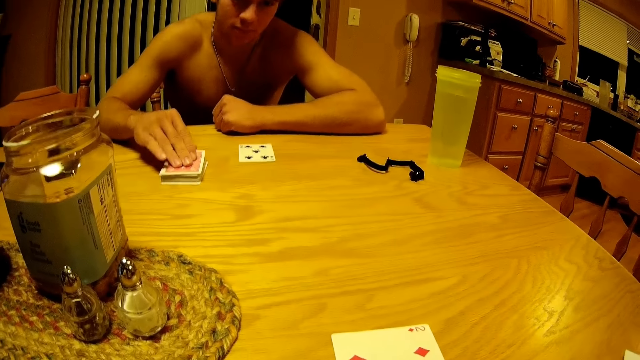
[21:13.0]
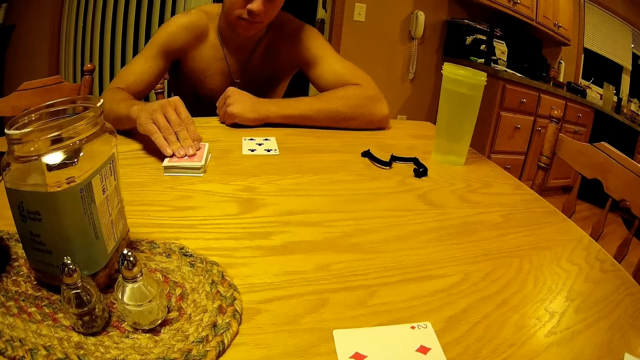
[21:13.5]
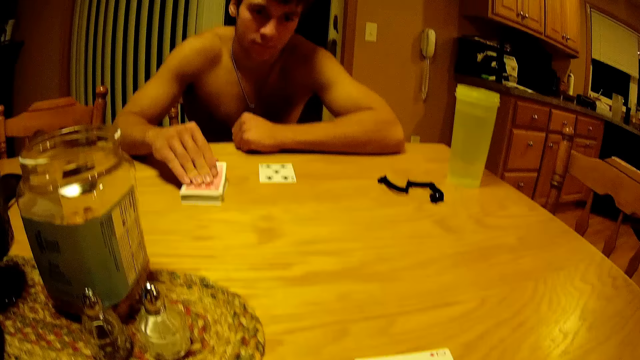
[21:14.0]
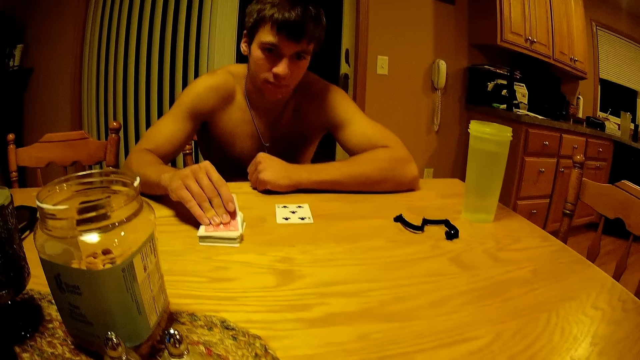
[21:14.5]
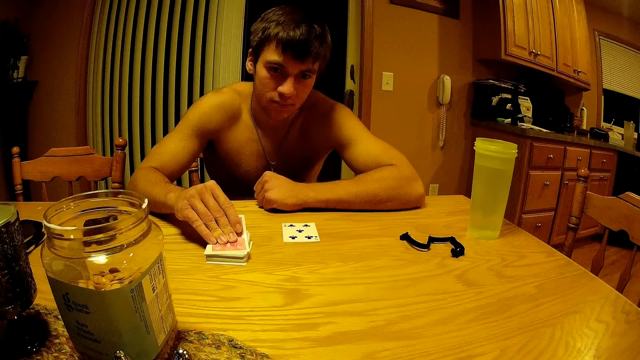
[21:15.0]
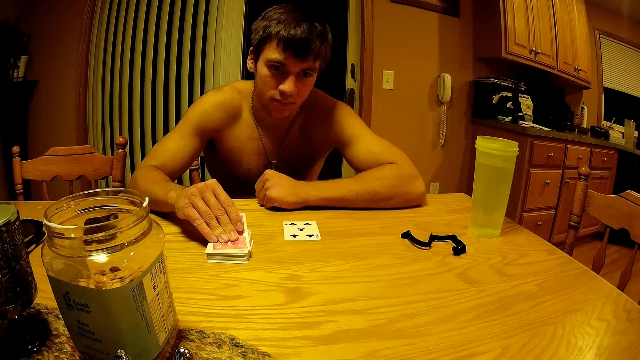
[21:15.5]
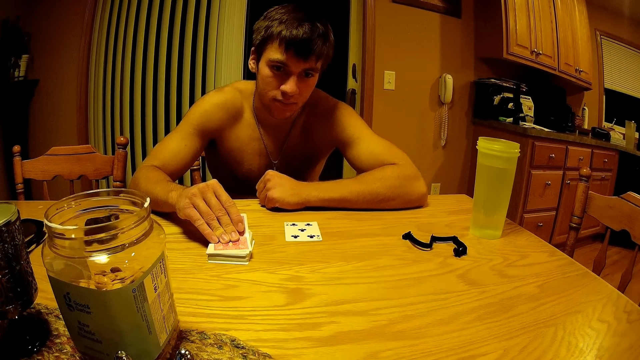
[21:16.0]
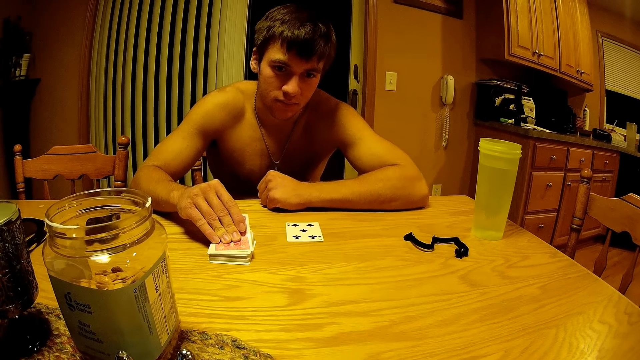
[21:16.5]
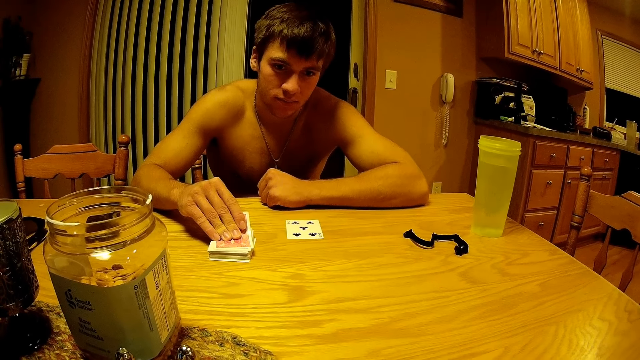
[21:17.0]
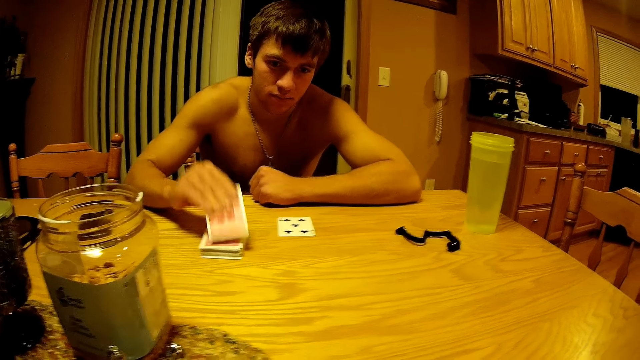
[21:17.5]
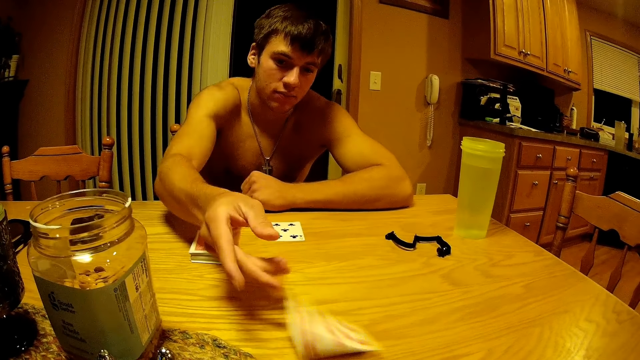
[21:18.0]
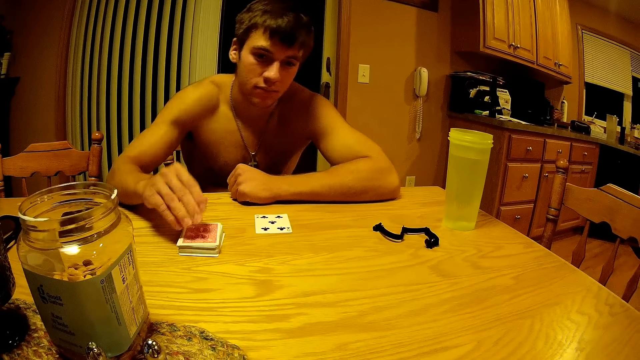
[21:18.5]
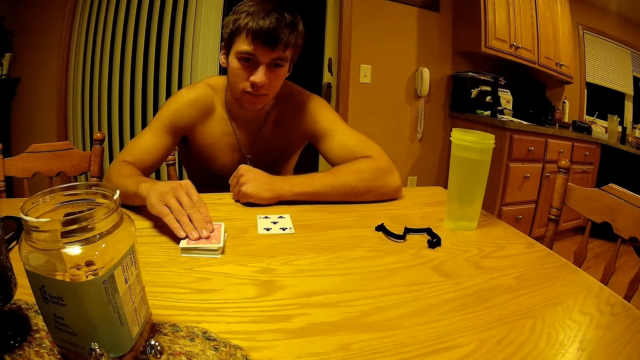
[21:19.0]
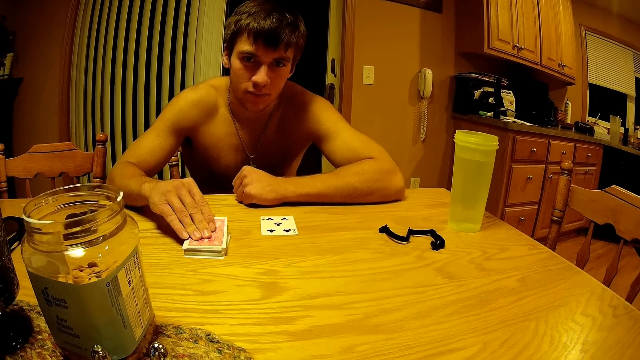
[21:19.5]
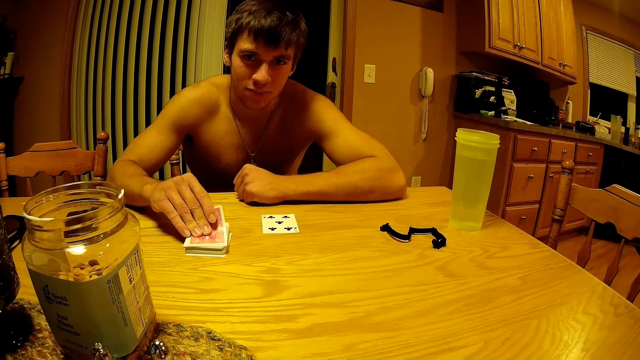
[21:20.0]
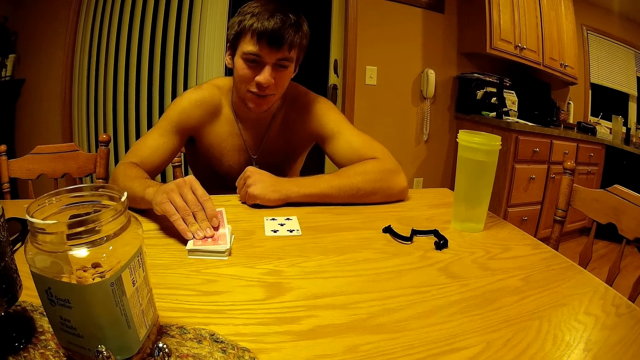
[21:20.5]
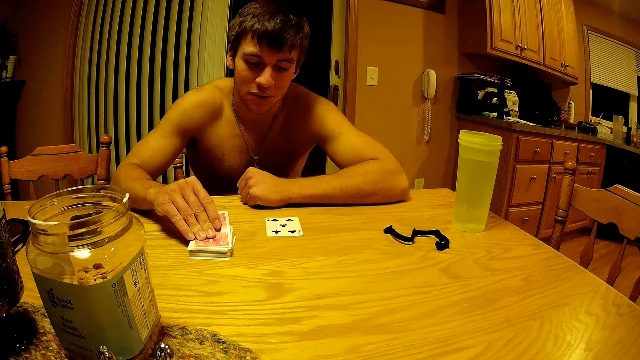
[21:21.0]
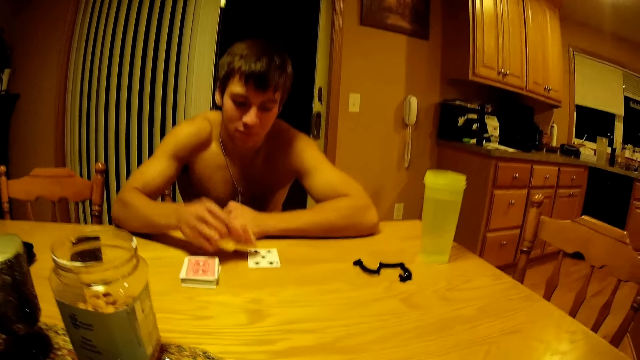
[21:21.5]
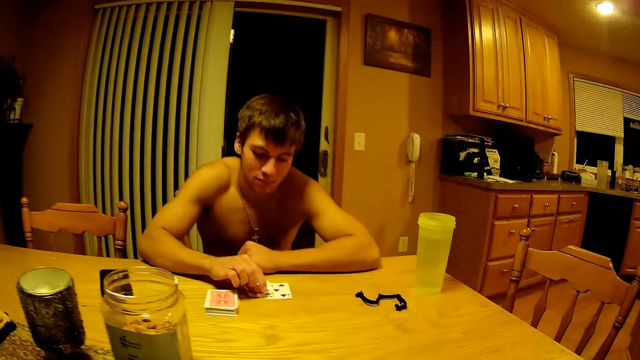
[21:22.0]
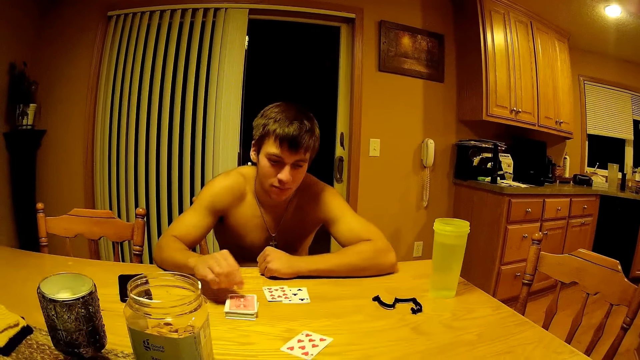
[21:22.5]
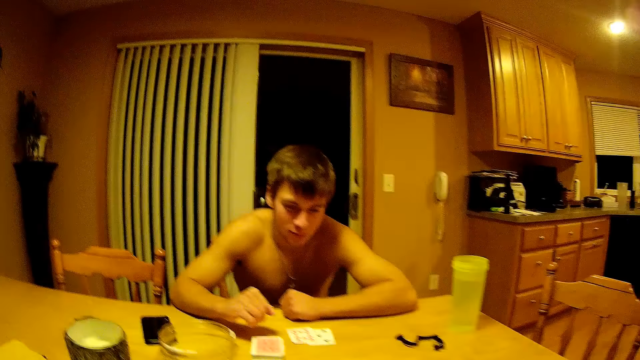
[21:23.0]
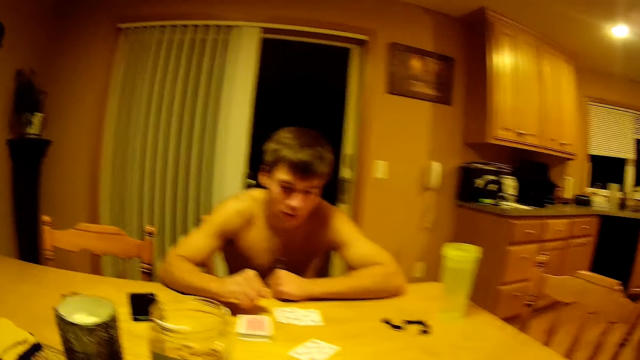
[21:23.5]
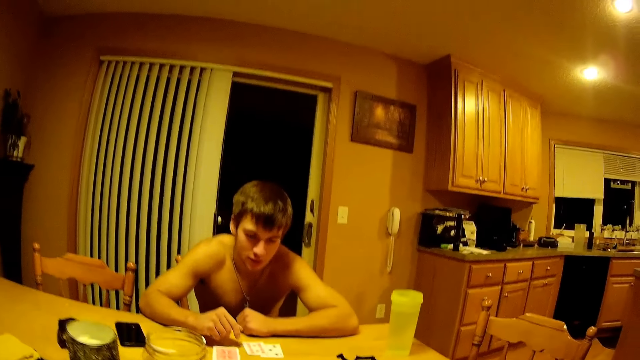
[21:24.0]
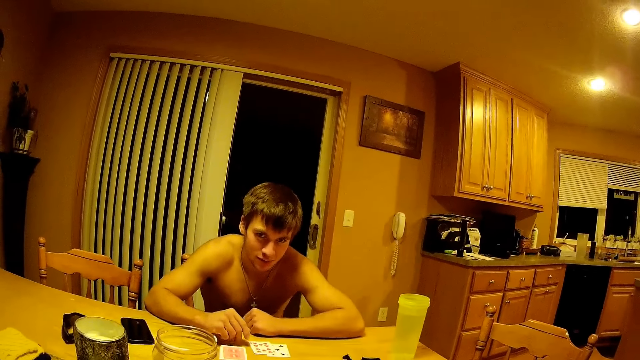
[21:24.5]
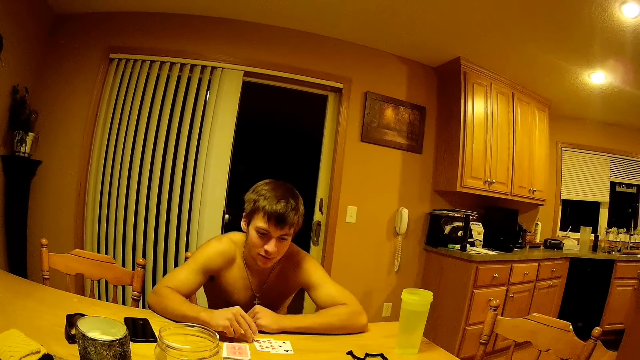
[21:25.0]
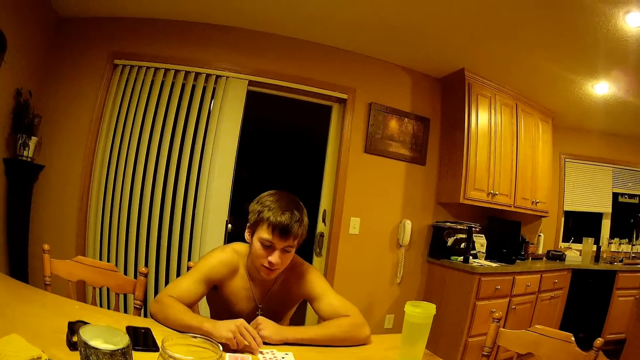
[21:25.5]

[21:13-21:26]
A person holds a card. The person throws the card on the table. The person picks a card. The person places the card on the table. The camera wearer throws the card on the table. They move some cards on the table.

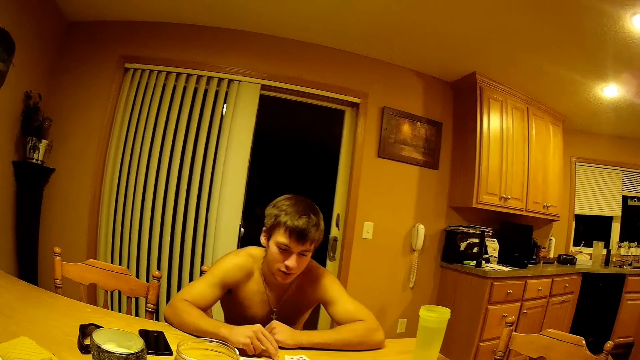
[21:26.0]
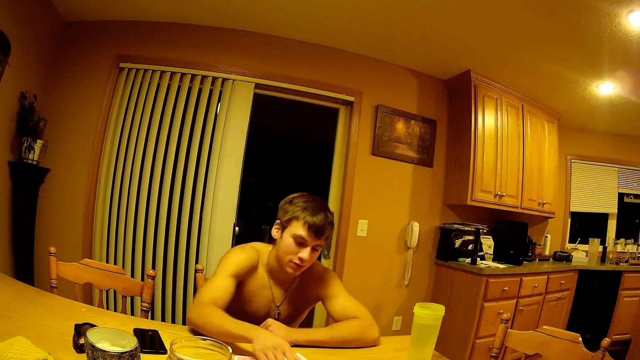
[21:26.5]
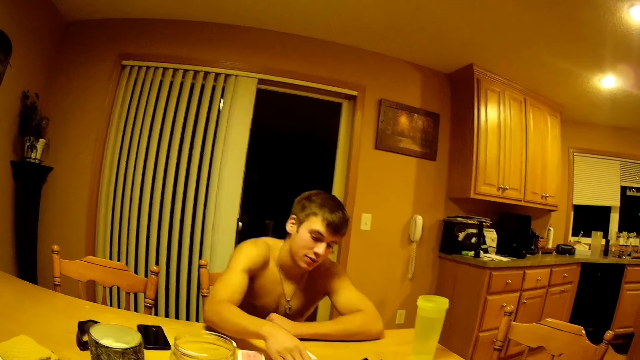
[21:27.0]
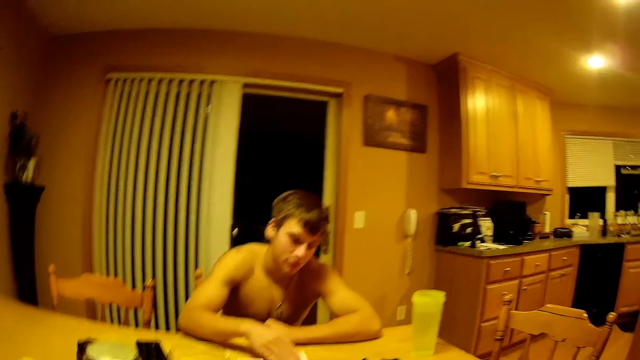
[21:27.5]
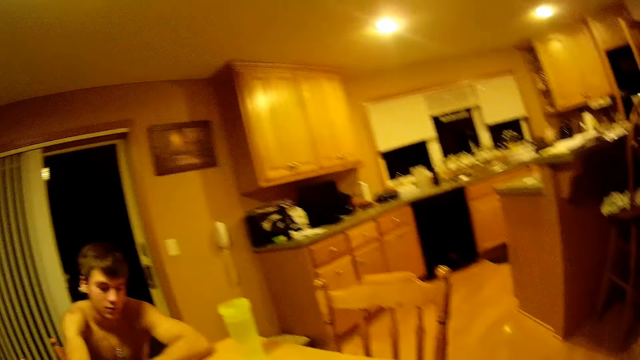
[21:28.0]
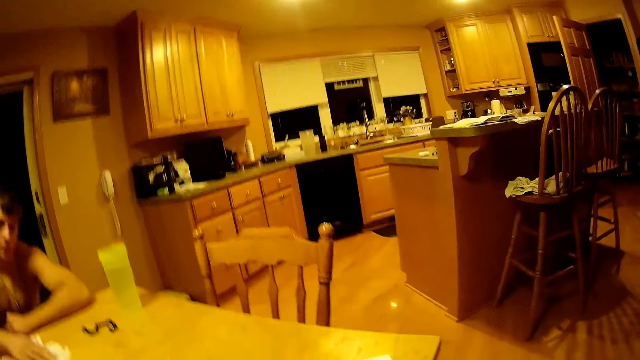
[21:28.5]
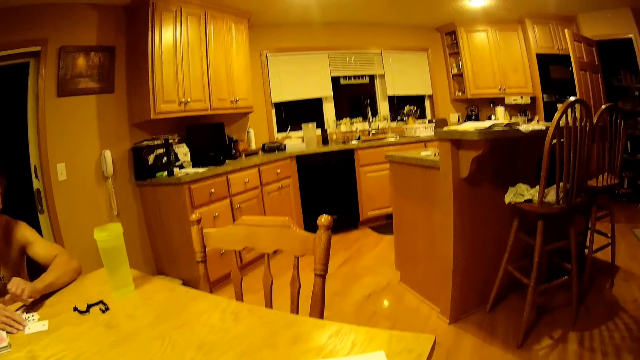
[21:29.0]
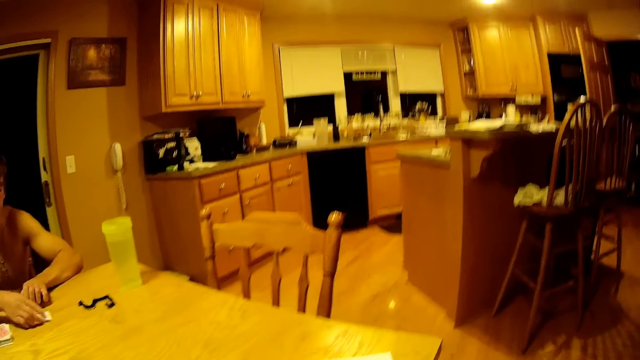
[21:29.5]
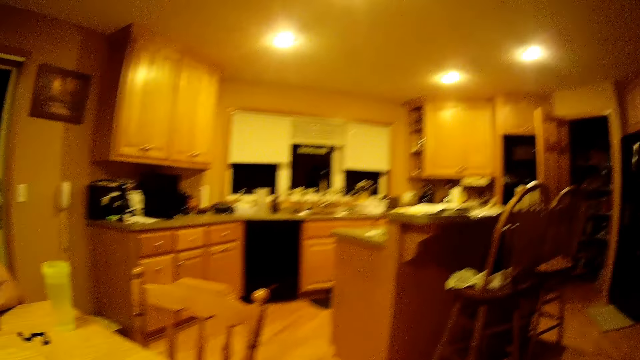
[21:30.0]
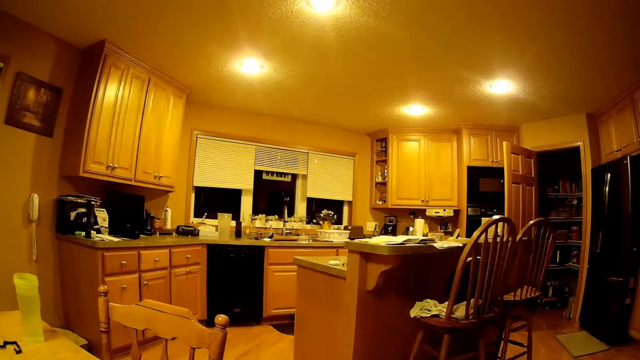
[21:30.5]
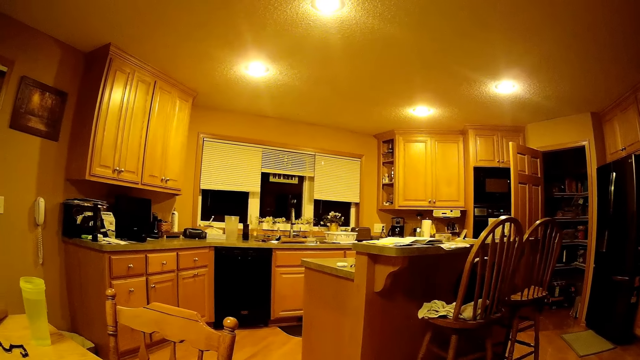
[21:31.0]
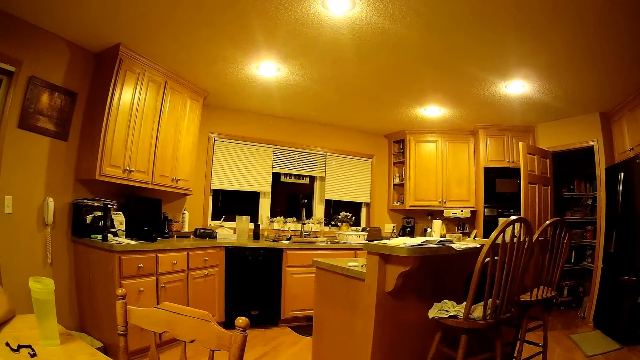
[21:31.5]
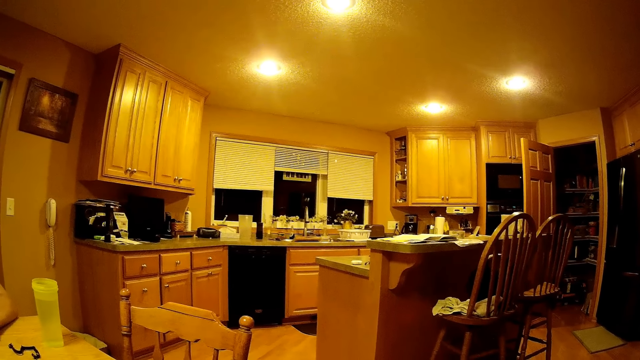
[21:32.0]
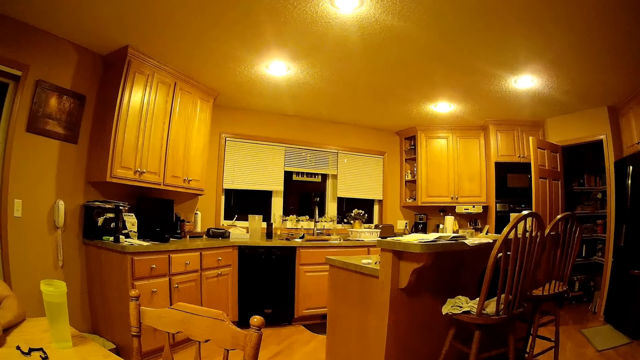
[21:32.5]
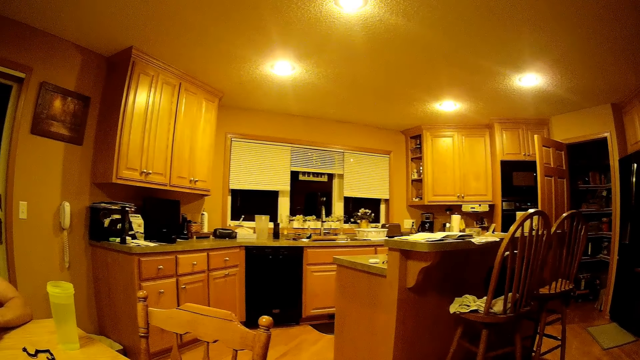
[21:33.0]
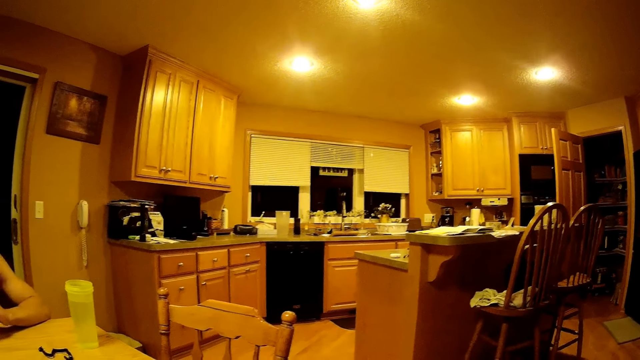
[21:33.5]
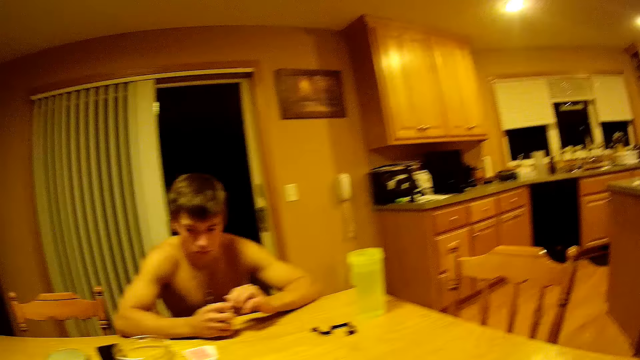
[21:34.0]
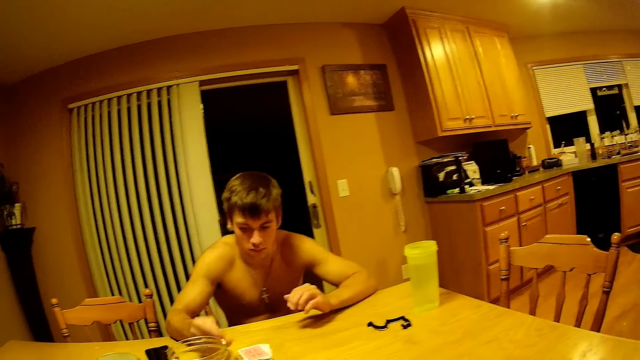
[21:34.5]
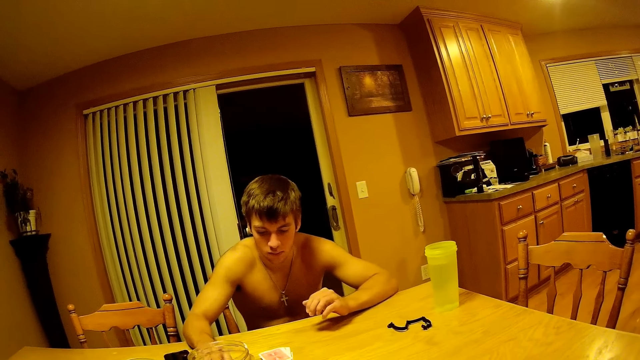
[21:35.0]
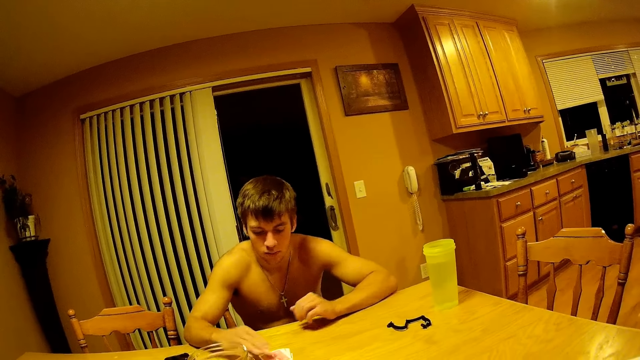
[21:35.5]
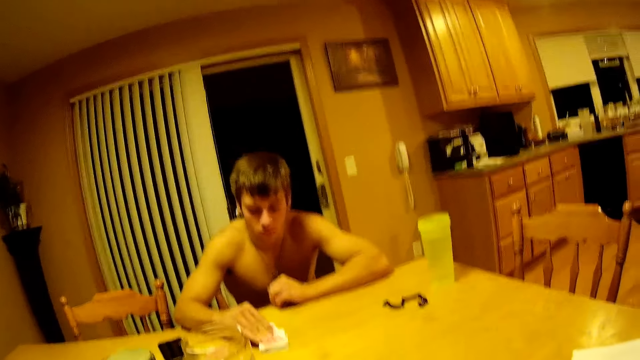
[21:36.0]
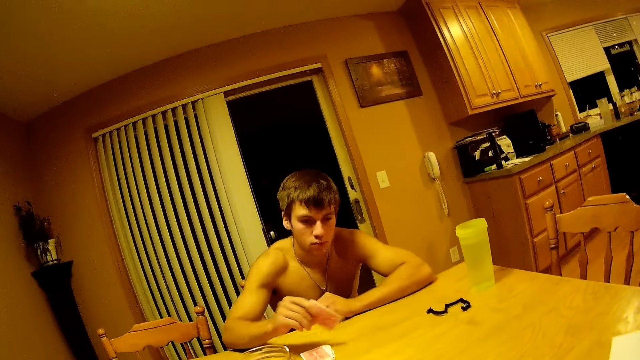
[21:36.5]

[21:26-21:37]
A person pulls the cards towards him. The camera wearer shifts focus towards the kitchen area. The person picks the cards. The camera wearer moves focus back to the male companion. The person places the cards on the table. The person picks a card.
